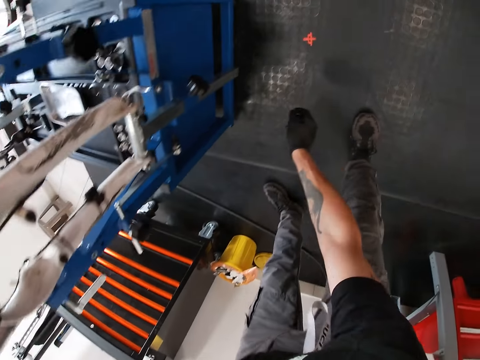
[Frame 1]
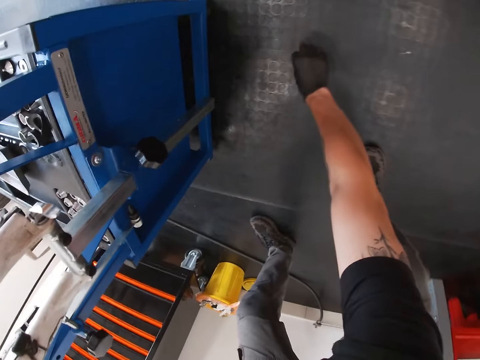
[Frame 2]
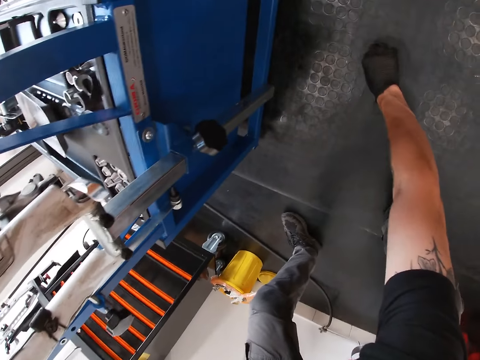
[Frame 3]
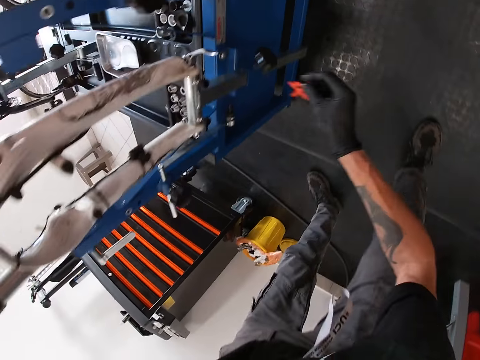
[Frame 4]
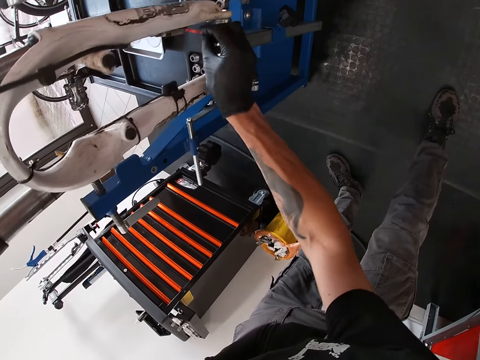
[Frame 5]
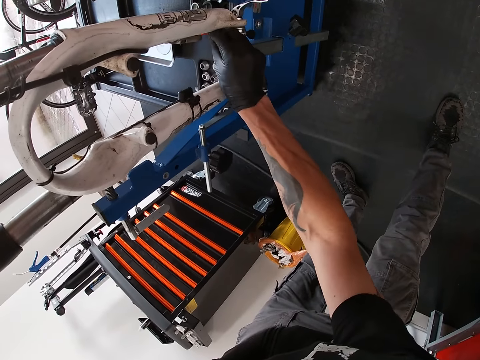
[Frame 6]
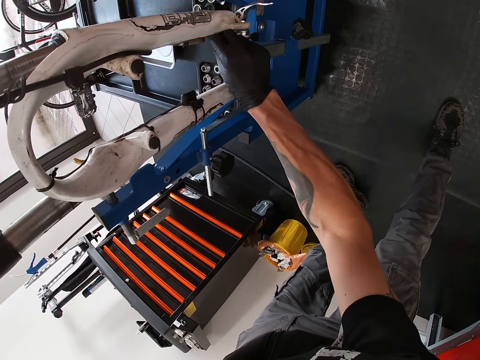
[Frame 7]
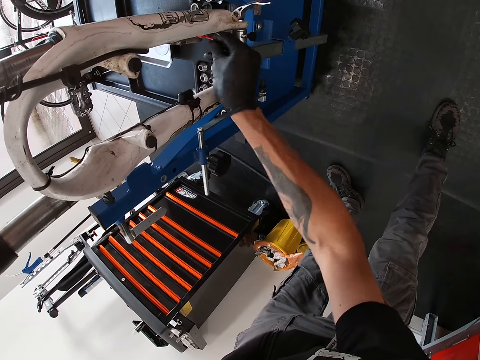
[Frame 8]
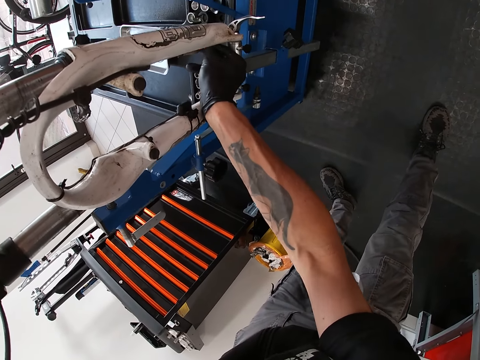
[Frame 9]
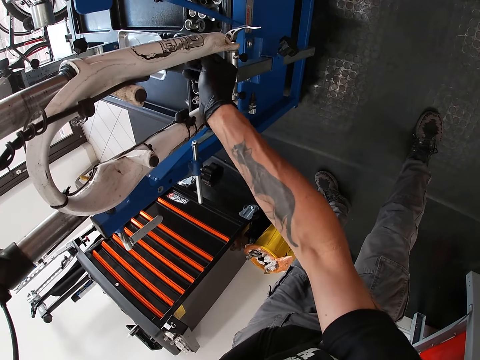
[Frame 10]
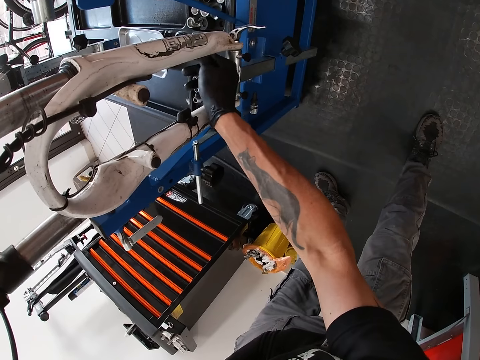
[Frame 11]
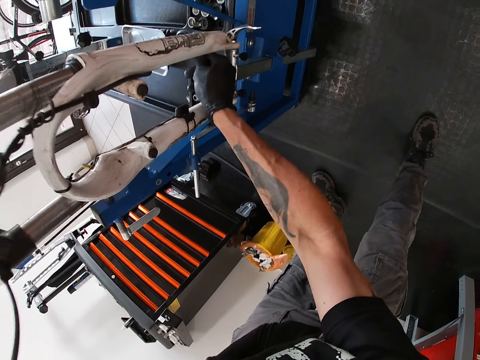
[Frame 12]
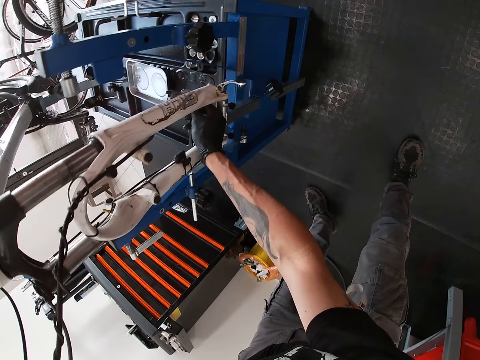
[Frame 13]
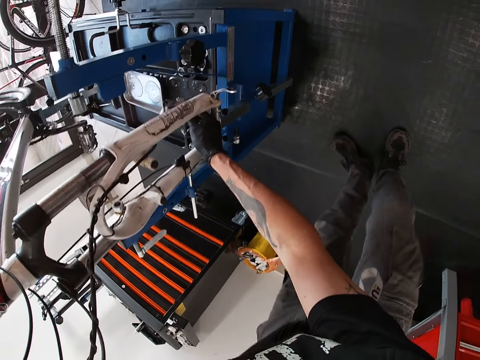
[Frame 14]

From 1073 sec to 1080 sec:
The camera wearer picks up a plastic from the floor. They adjust the plastic on a metal pipe.

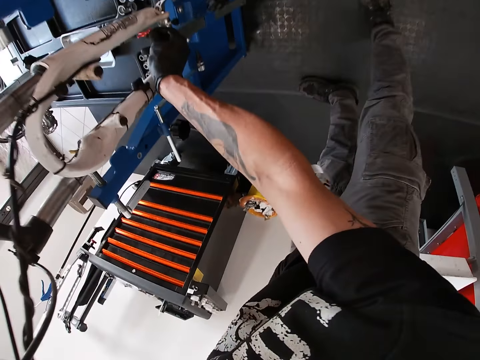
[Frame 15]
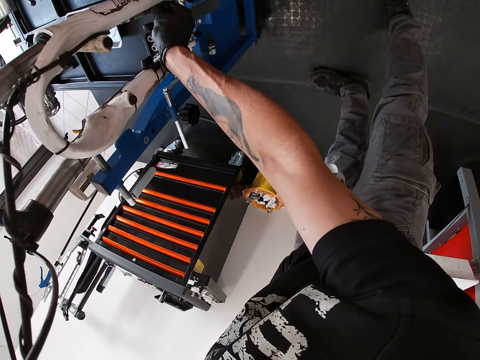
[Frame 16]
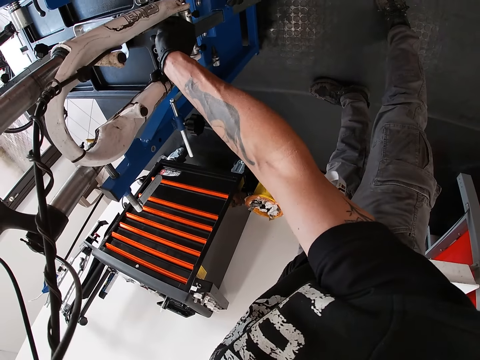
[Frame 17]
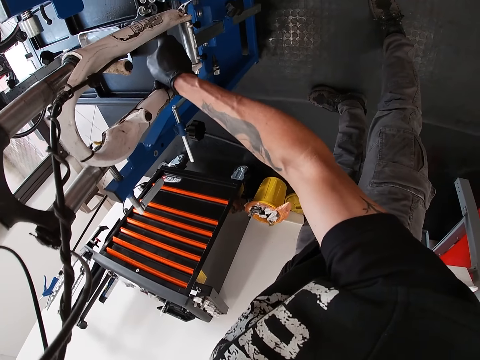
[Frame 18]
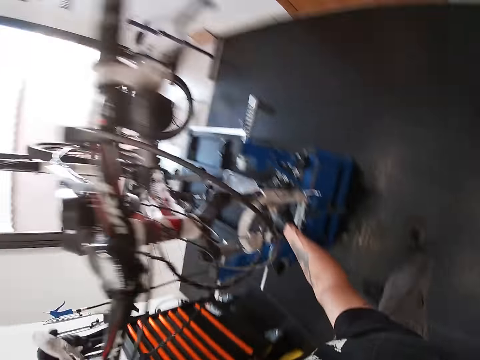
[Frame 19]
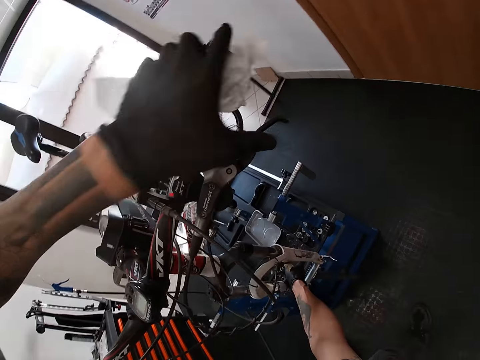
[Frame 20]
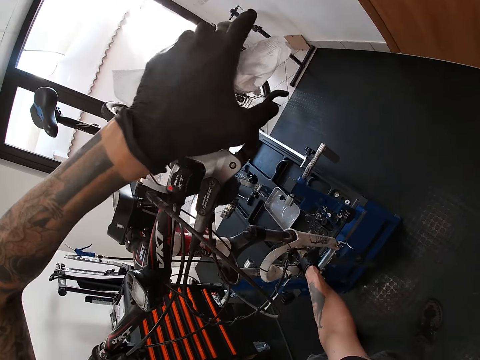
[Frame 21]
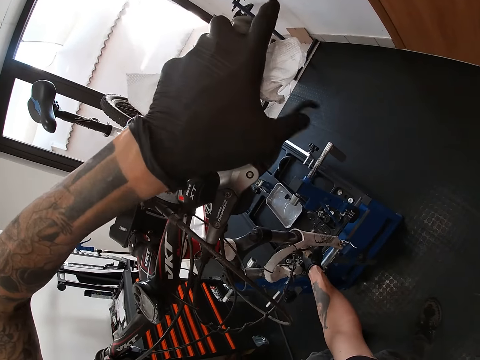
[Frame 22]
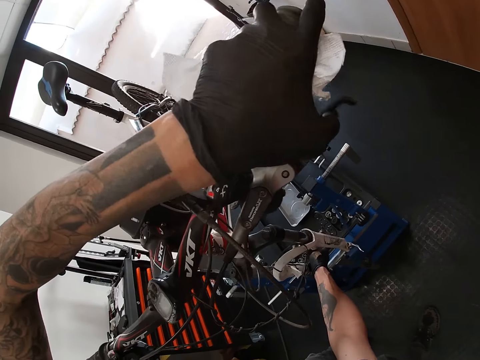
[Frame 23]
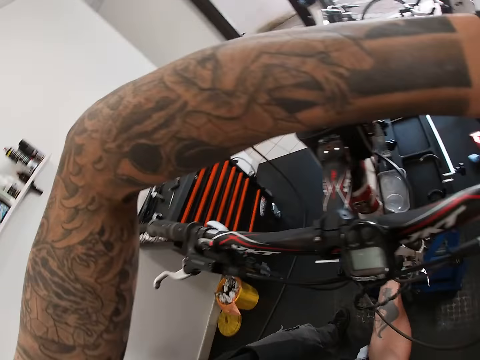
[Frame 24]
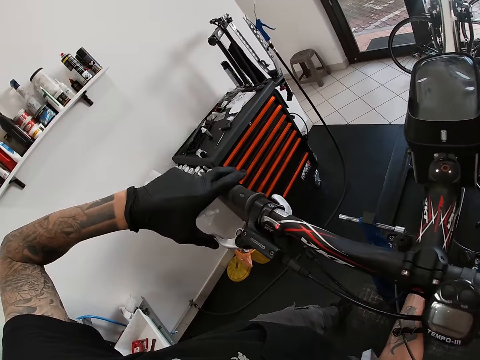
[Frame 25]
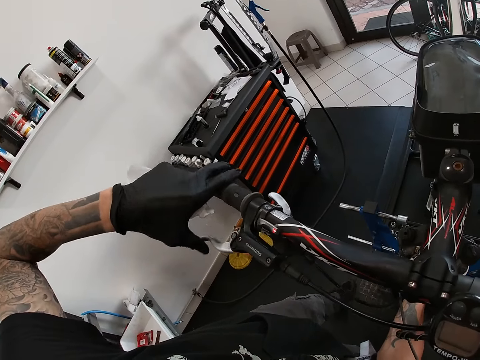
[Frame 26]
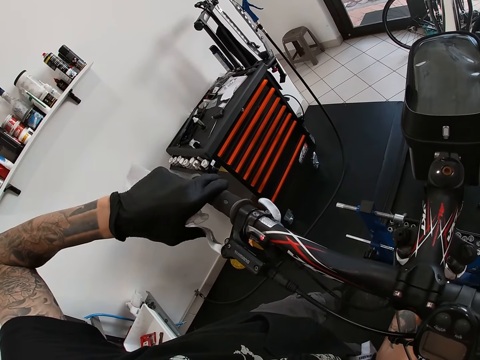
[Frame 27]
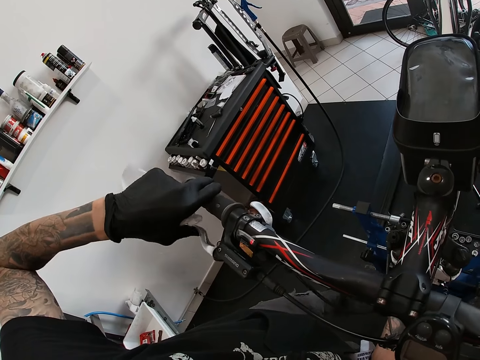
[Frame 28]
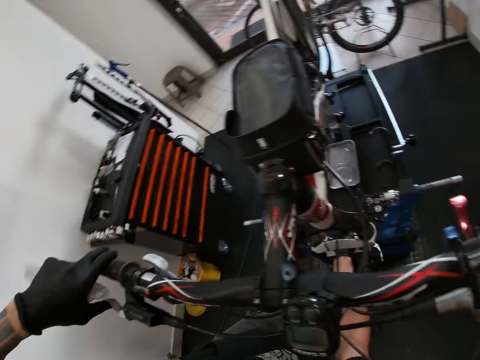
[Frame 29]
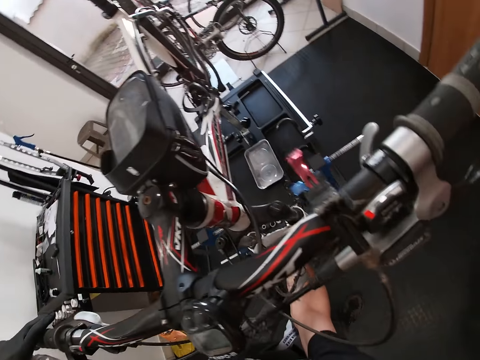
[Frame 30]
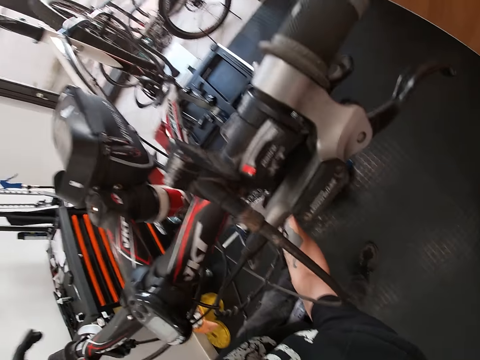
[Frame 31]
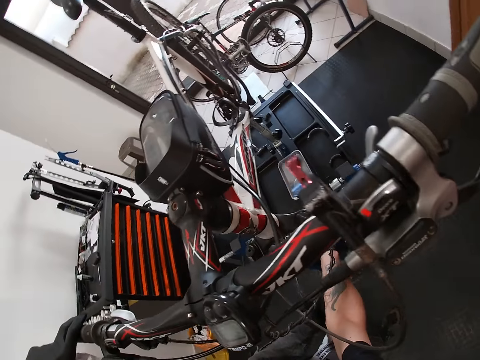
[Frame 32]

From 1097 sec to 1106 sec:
The camera wearer touches something. He squeezes the left brake lever of the bicycle with his left hand. He squeezes the right brake lever of the bicycle with his left hand.

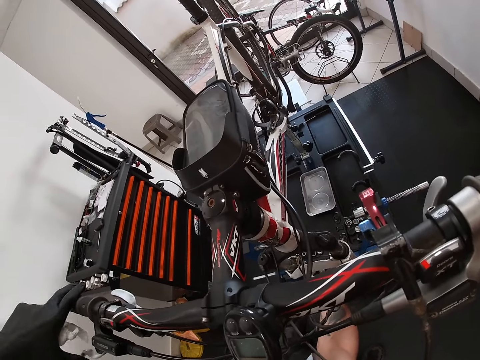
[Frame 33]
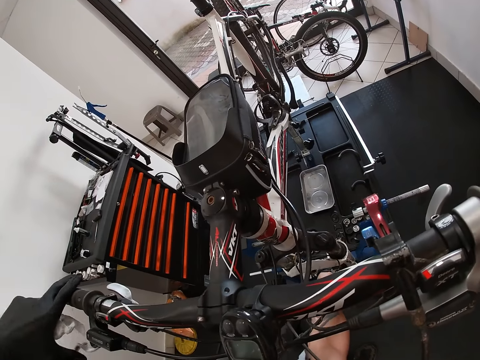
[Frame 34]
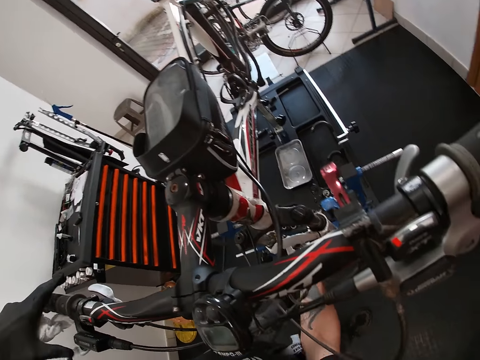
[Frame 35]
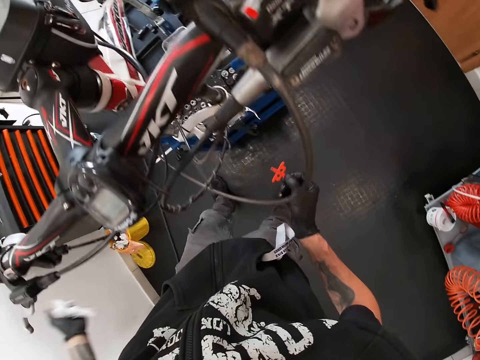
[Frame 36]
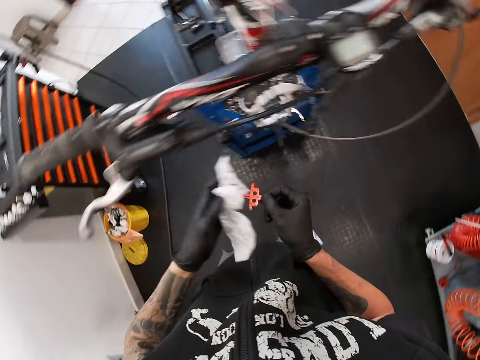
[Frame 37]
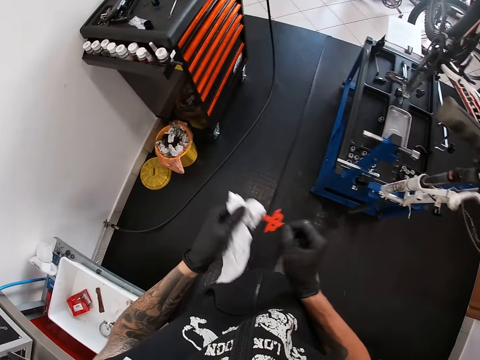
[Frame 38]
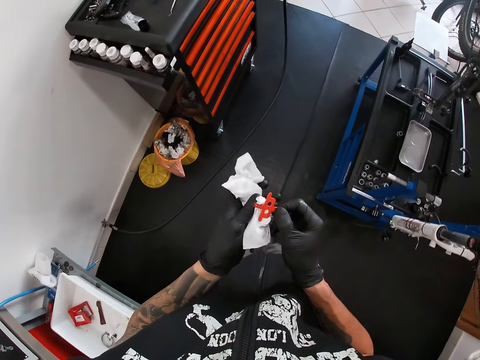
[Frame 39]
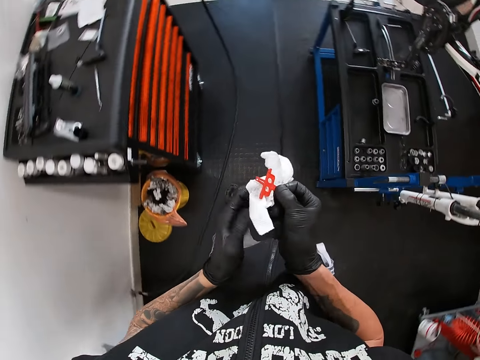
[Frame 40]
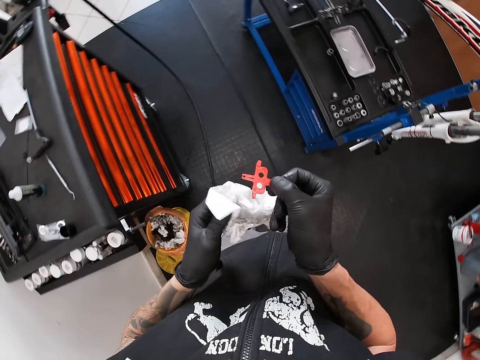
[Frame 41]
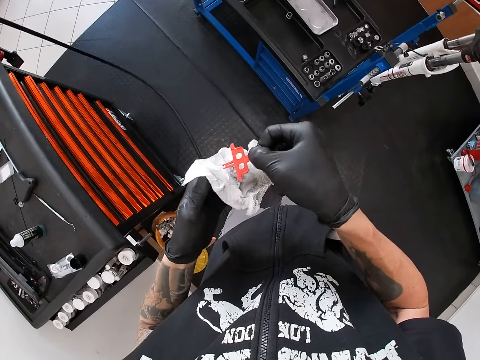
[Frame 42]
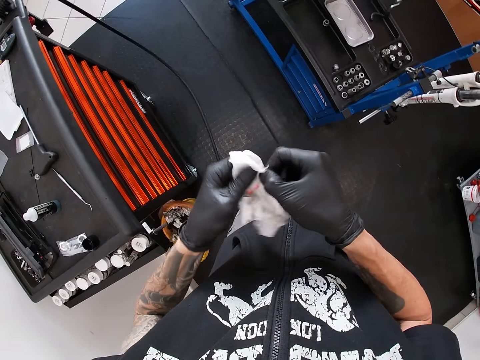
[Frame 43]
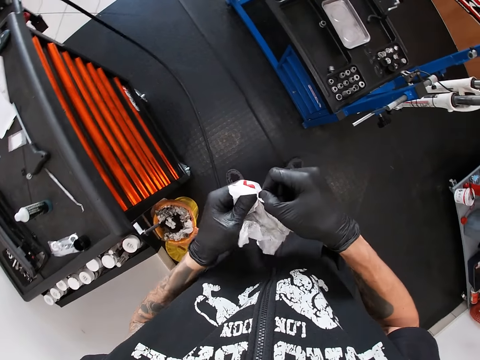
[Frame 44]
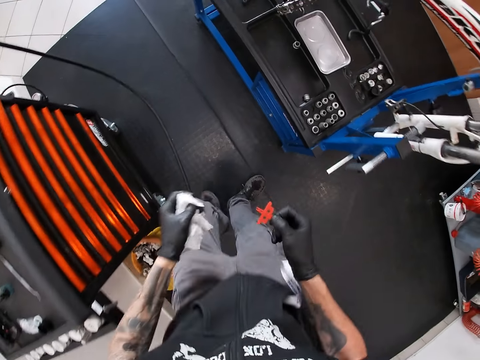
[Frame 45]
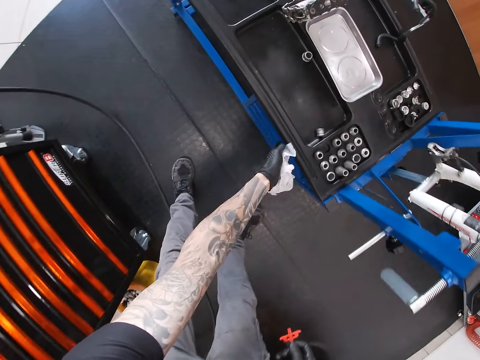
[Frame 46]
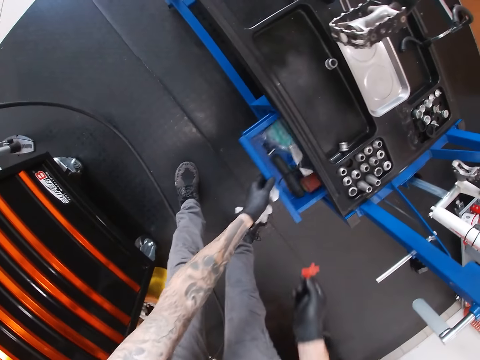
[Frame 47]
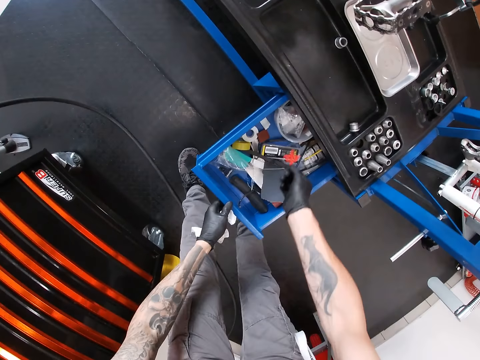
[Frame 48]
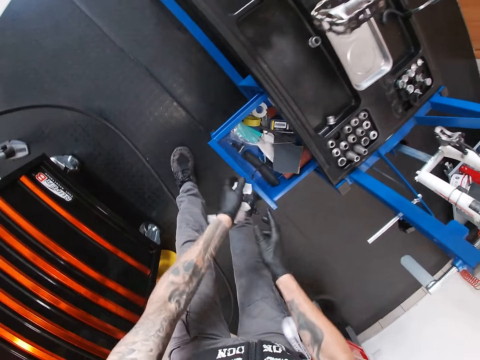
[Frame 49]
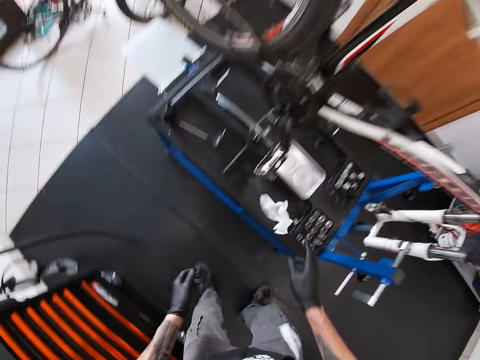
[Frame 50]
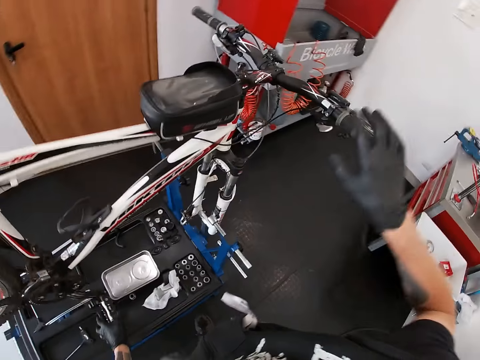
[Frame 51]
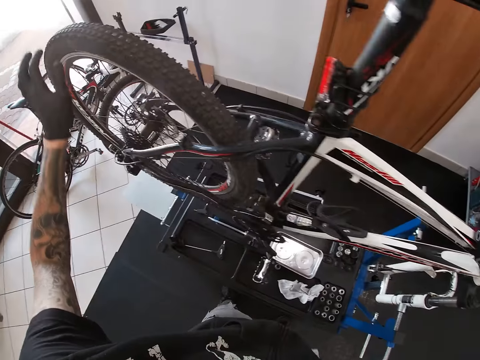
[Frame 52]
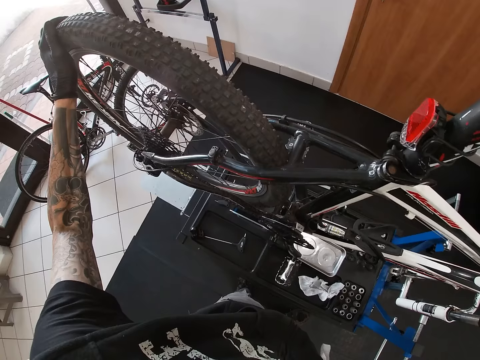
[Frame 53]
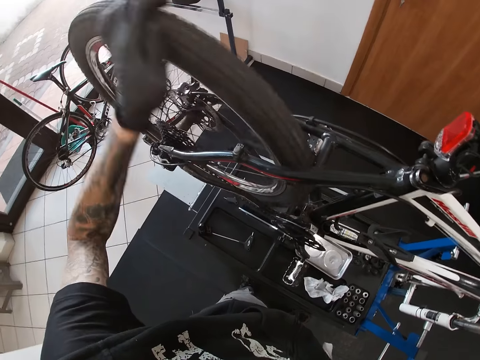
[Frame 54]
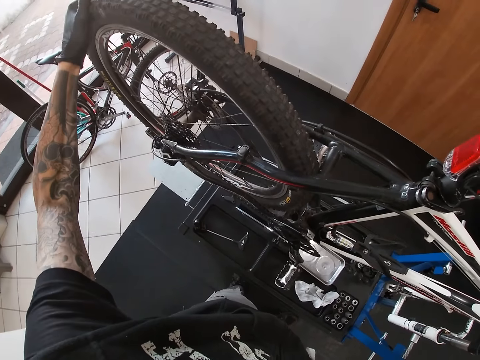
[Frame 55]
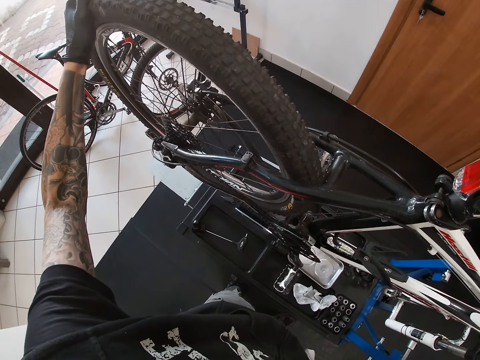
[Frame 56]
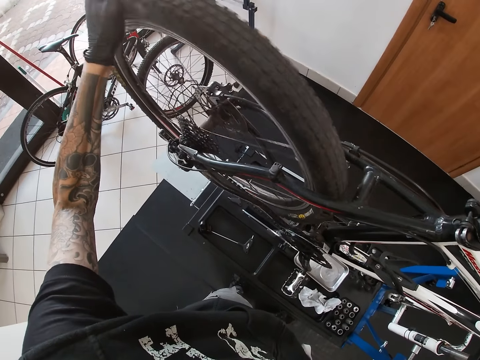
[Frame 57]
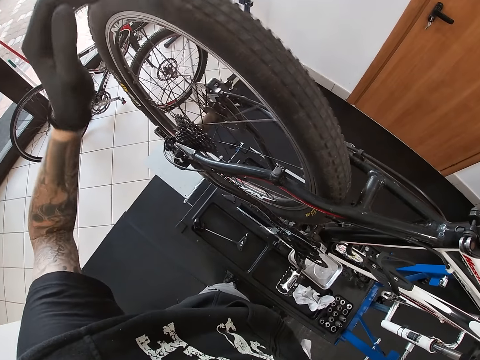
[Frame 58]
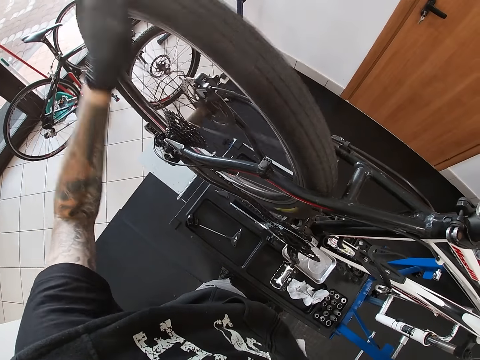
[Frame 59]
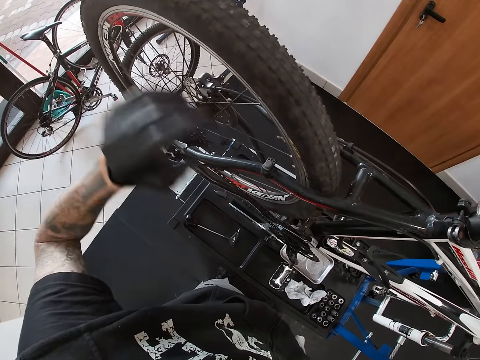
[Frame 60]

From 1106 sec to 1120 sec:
The camera wearer cleans a red seal in his right hand with a white cloth in his right hand. He walks. He opens a tool tray on the bicycle repair stand with his left hand. He drops the red seal in the tool tray on the bicycle repair stand with his right hand. He closes the tool tray on the bicycle repair stand with his left hand. He passes the white cloth from his left hand to his right hand. He tosses the white cloth to a tool holder on the bicycle repair stand. He puts his right hand on the right handlebar of the bicycle. He turns the rear wheel of the bicycle with his left hand. He touches the tire.
